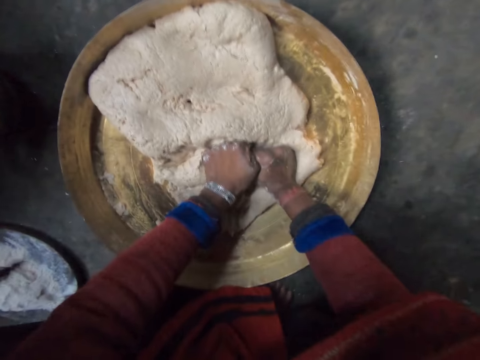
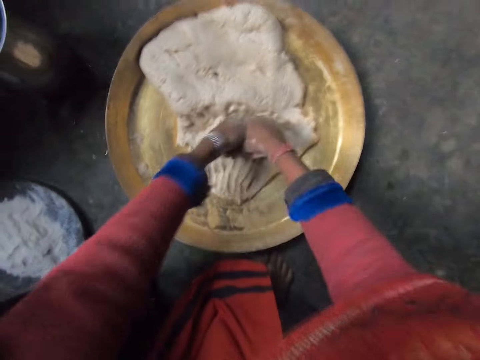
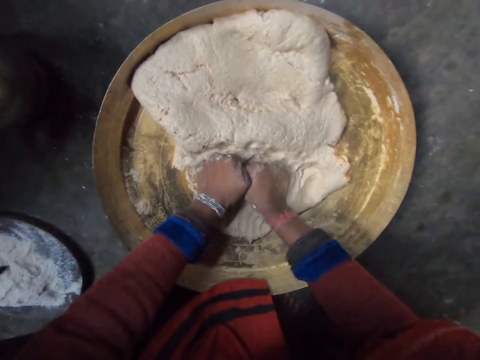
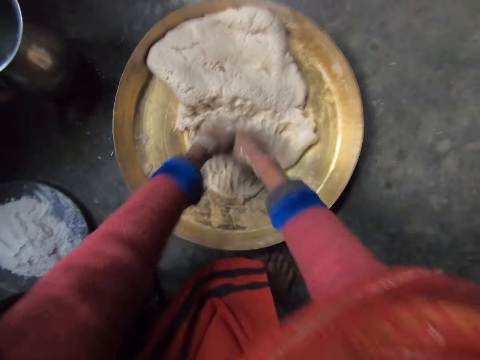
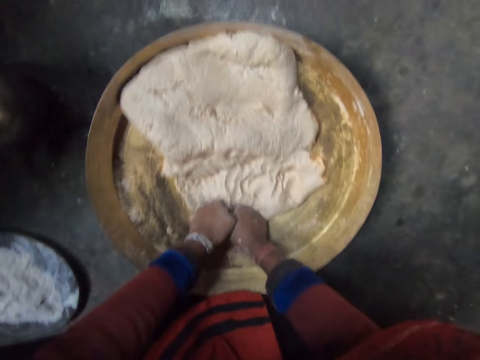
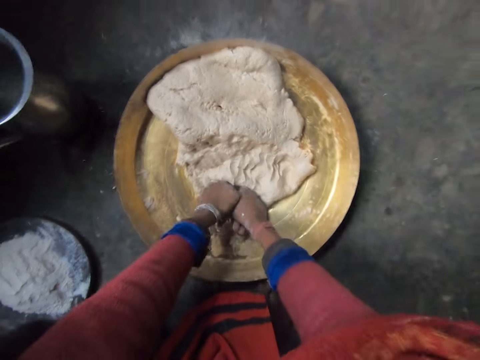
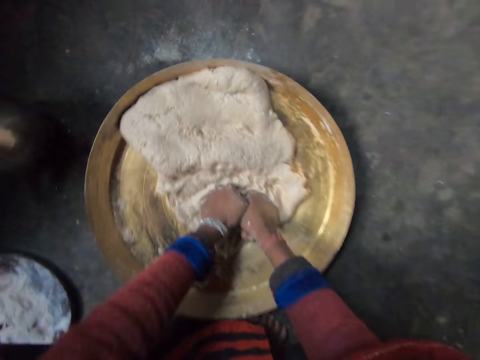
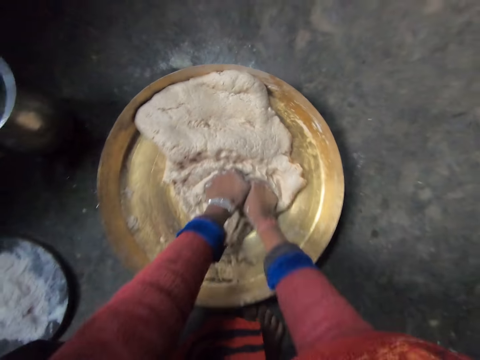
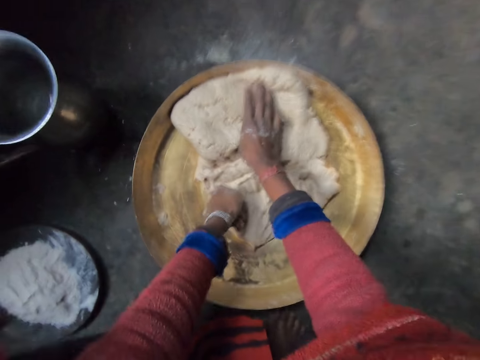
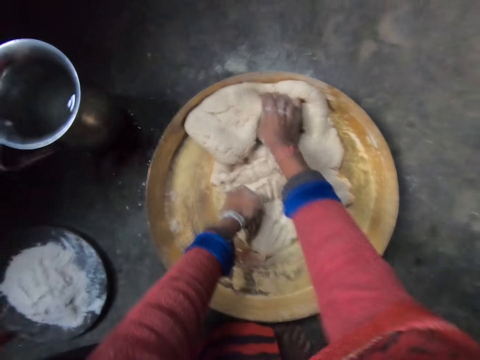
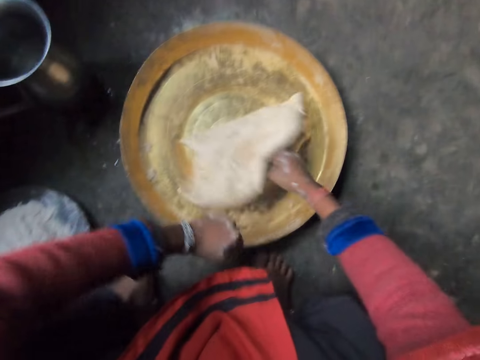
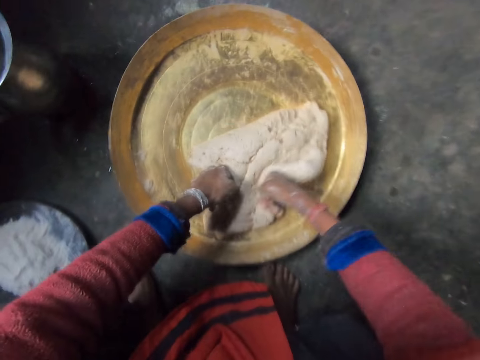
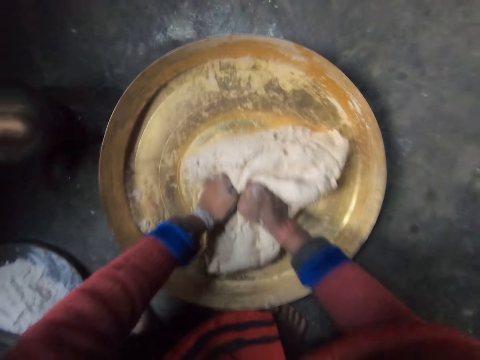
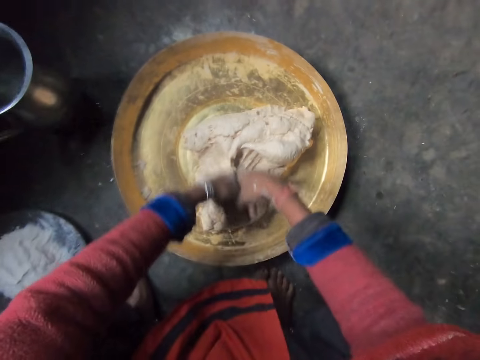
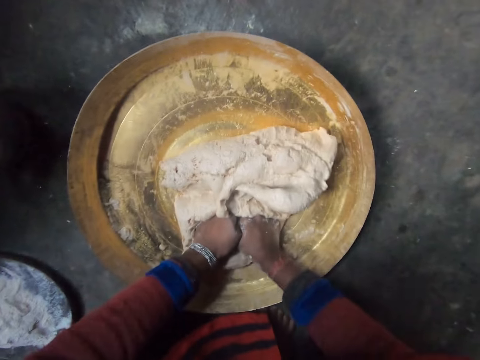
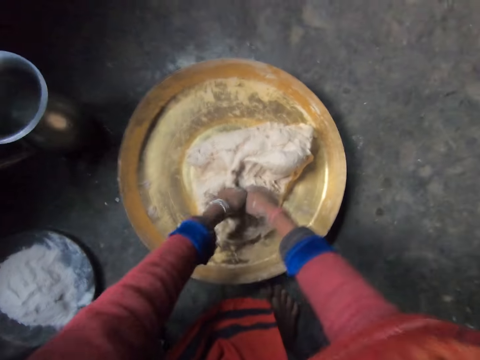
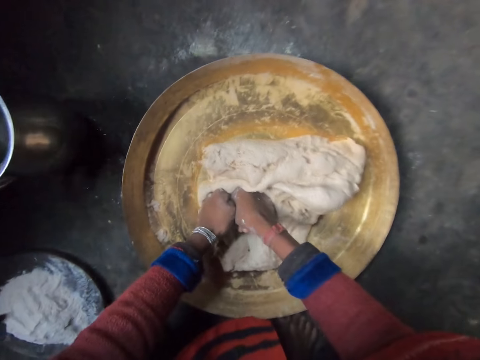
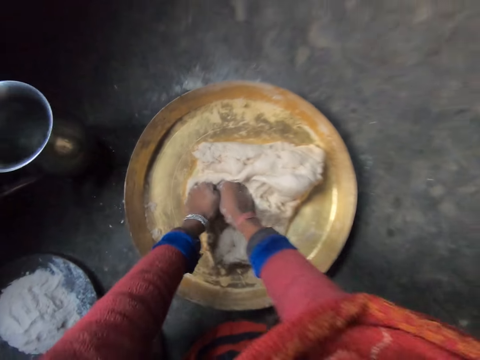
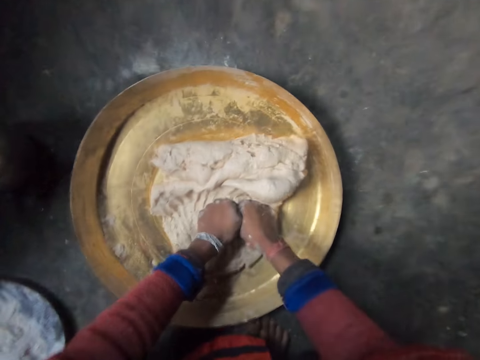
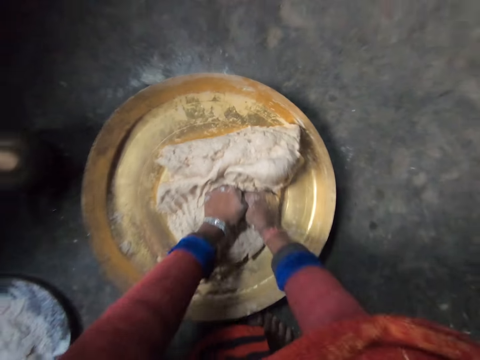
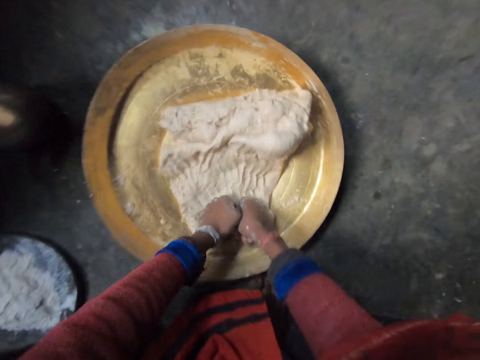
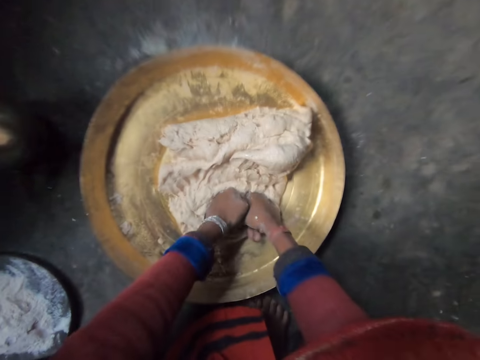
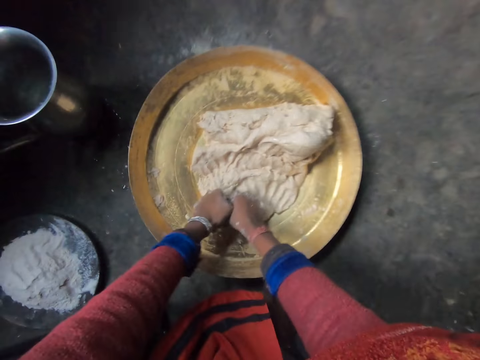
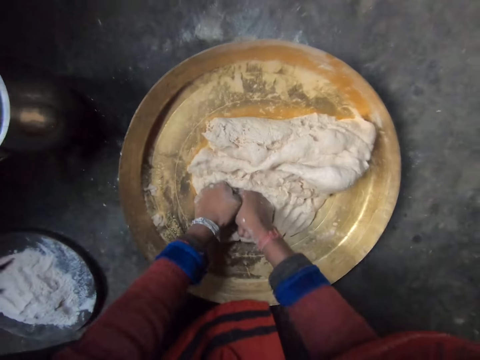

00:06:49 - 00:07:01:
The camera wearer holds the dough. They lift the dough from the tray, flip the dough and knead the dough with both hands.

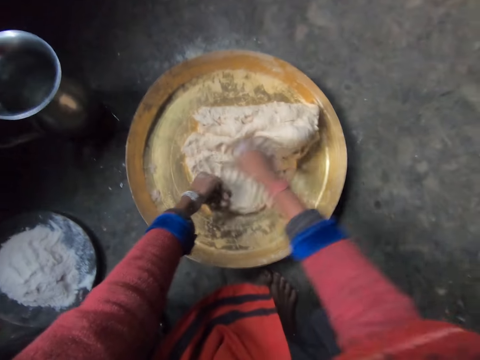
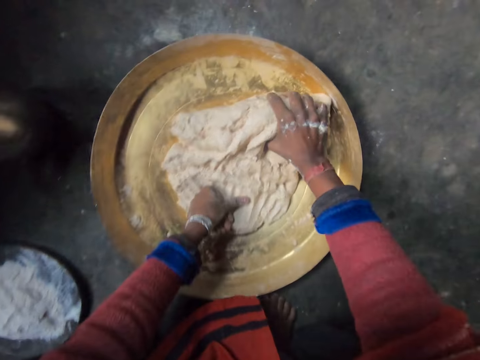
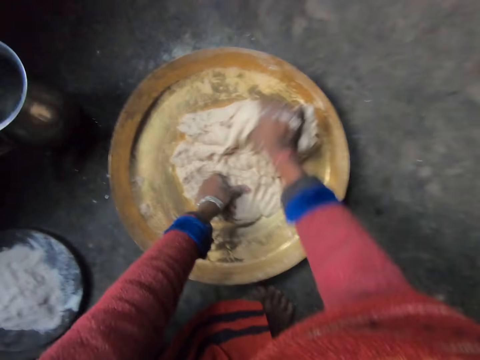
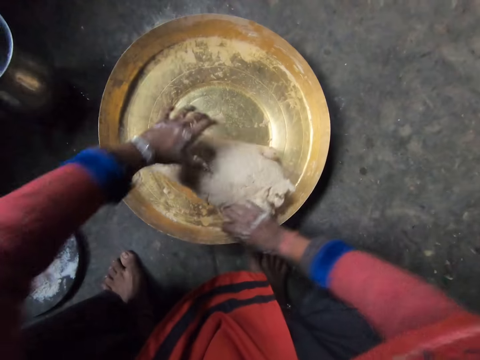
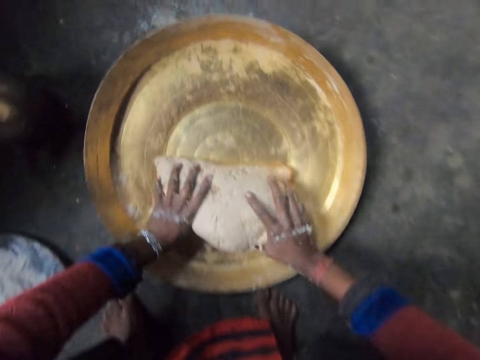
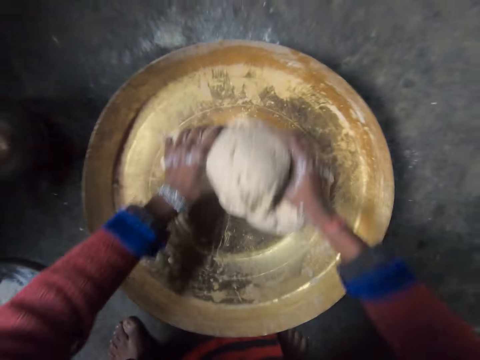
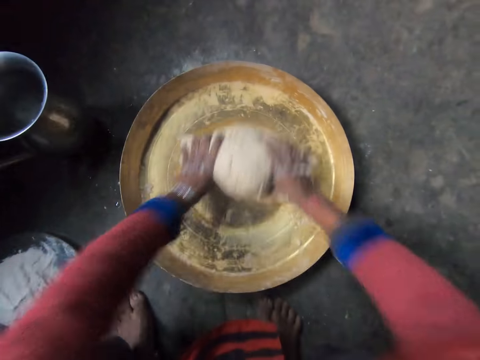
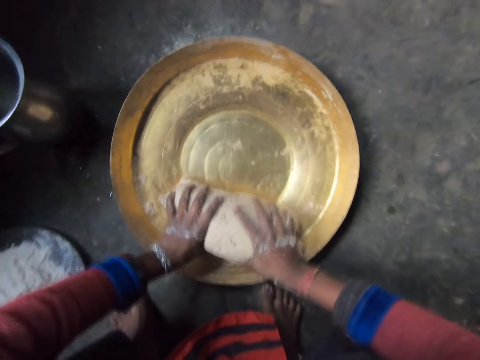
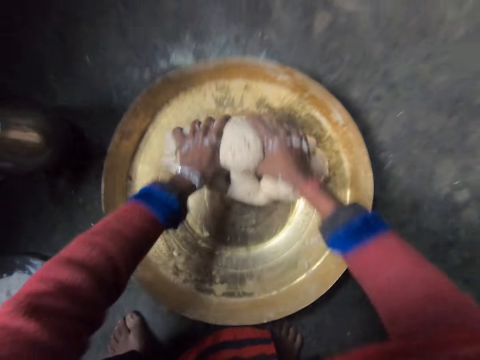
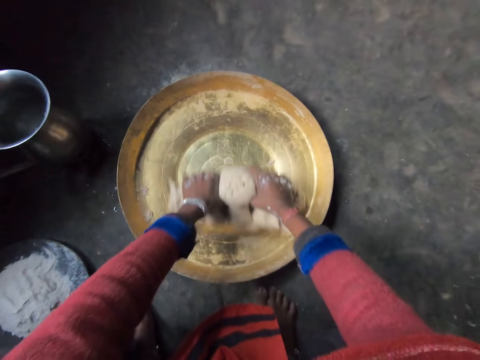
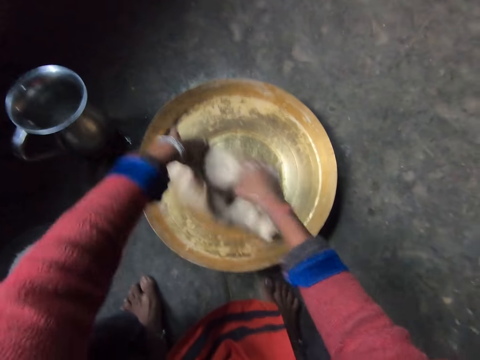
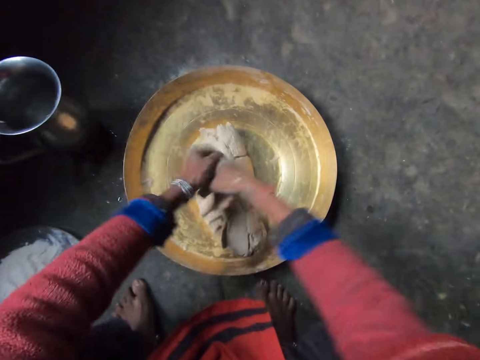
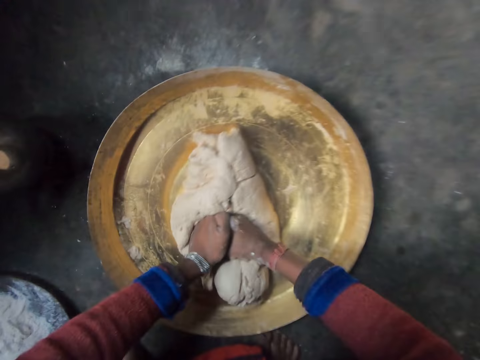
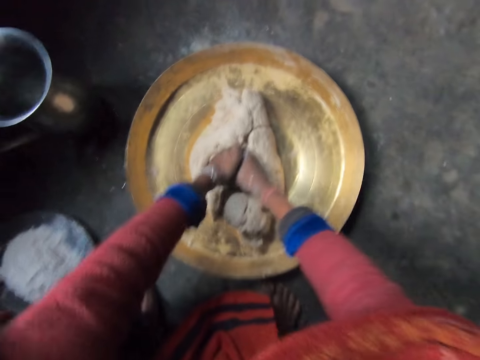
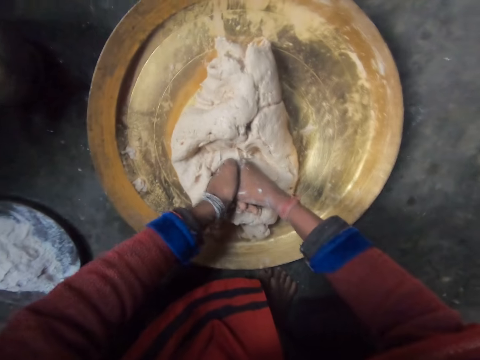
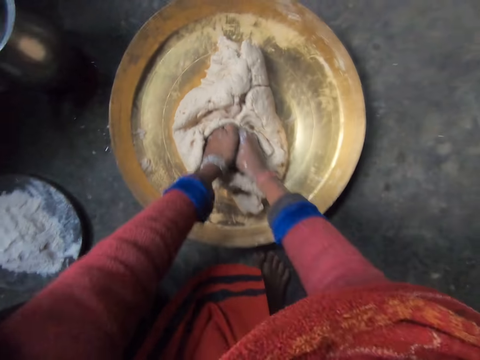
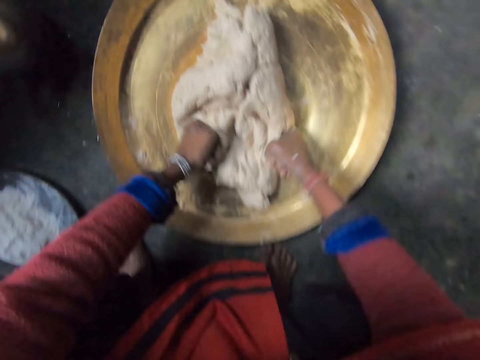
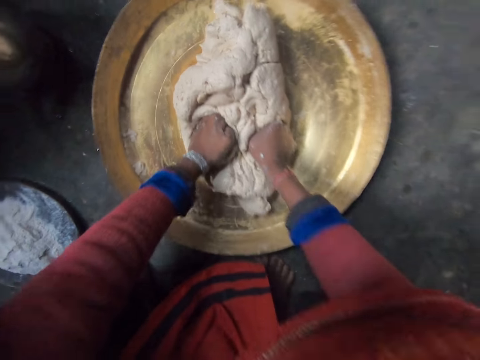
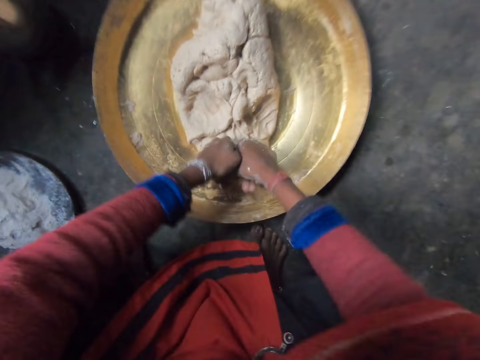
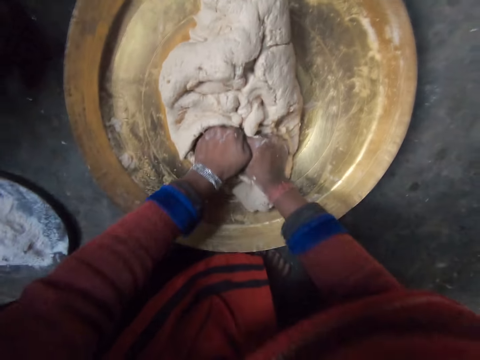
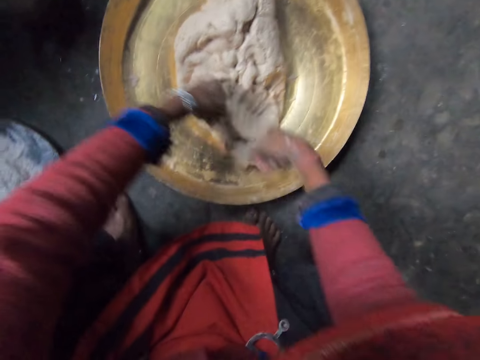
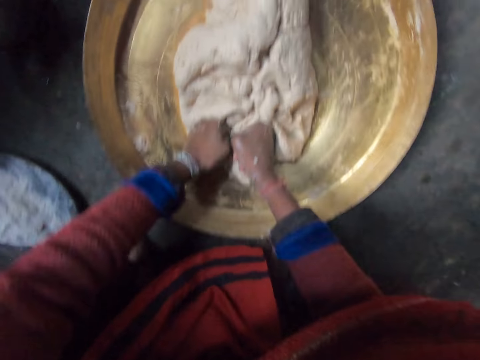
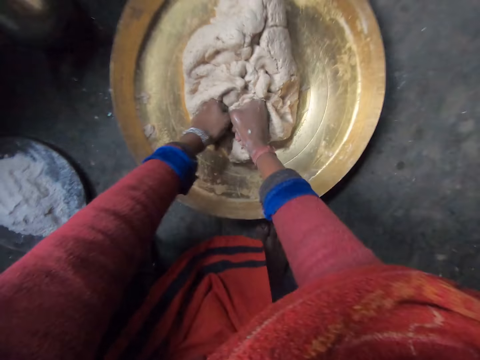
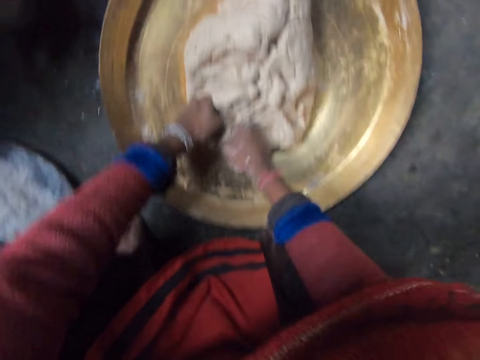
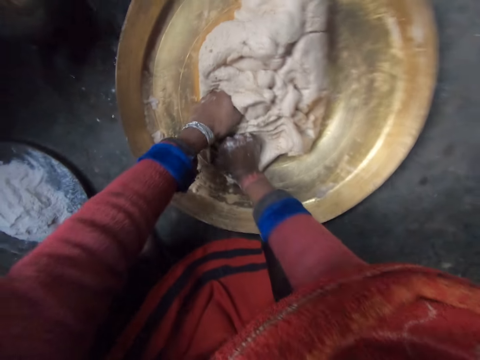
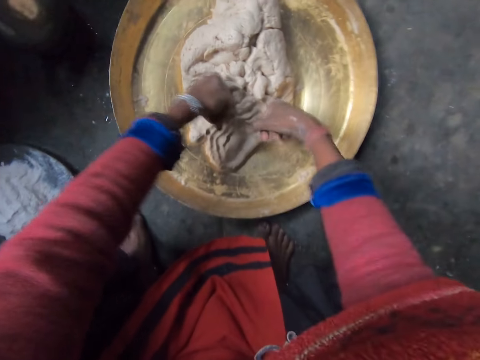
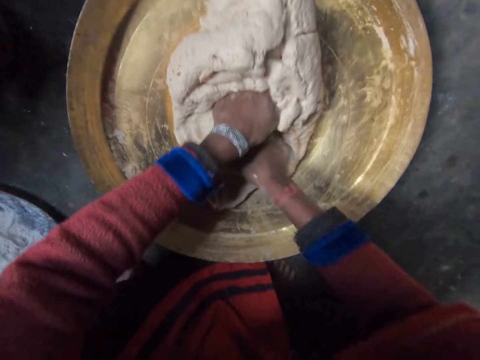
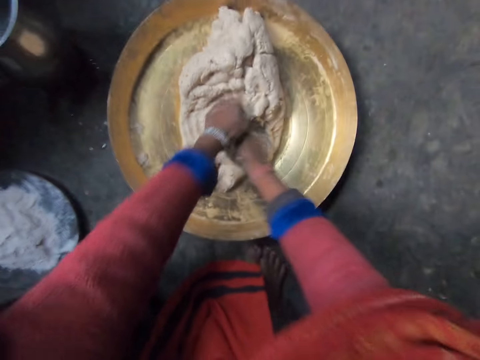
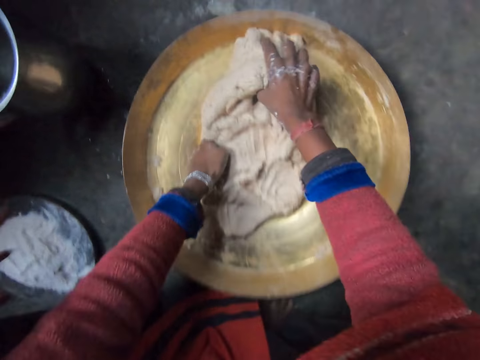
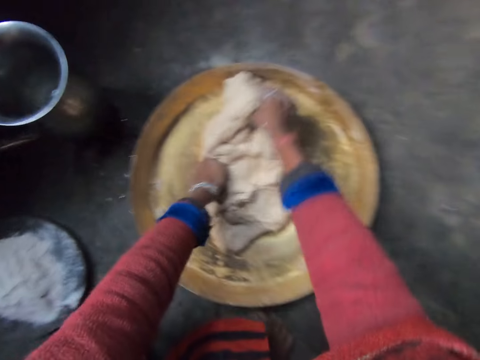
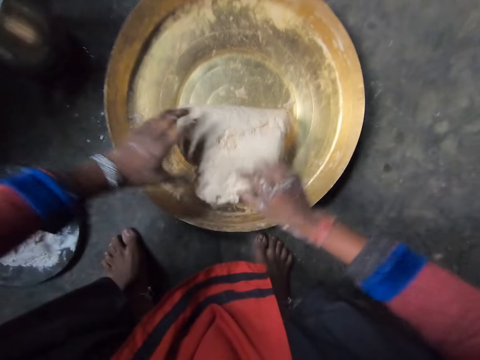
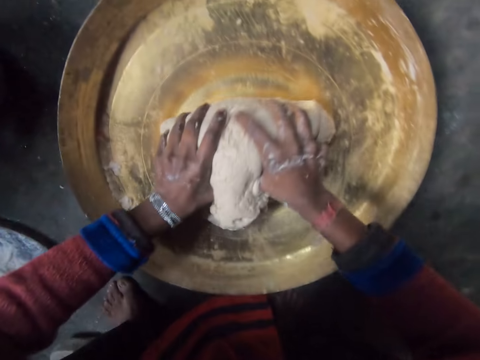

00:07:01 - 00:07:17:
The camera wearer holds the dough. They flip the dough. They knead the dough with both hands. They flip the dough. They knead the dough with both hands. They hold the dough. They flip the dough. They knead the dough with both hands.
